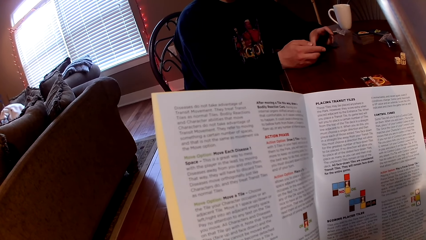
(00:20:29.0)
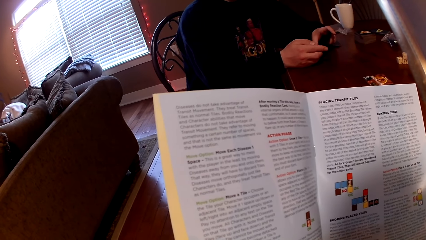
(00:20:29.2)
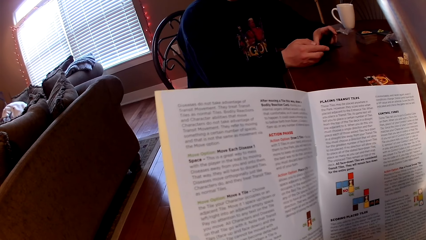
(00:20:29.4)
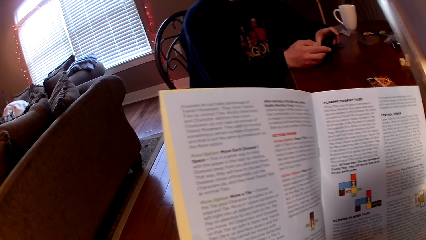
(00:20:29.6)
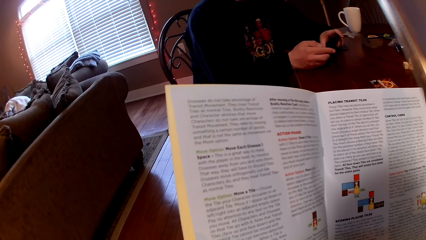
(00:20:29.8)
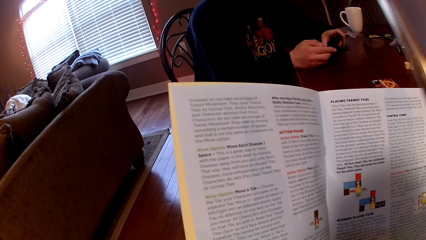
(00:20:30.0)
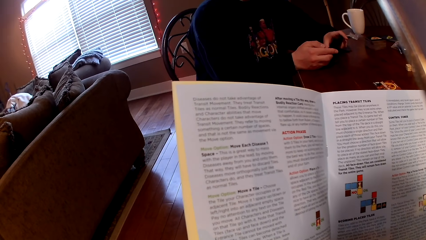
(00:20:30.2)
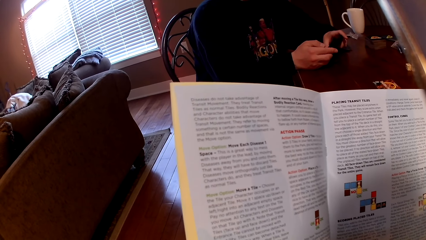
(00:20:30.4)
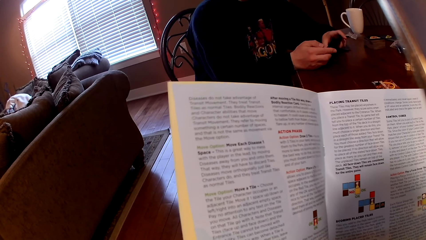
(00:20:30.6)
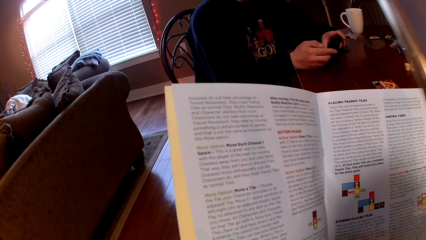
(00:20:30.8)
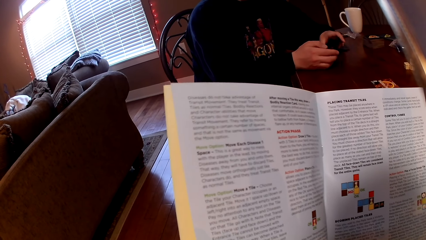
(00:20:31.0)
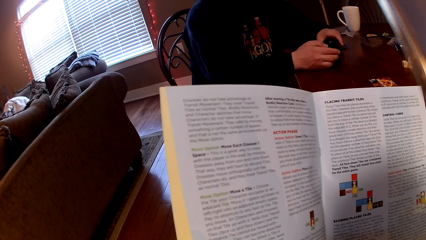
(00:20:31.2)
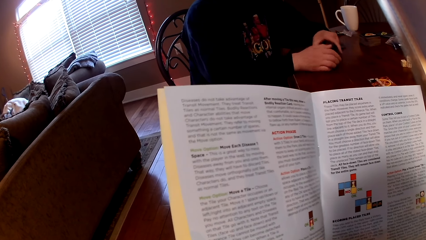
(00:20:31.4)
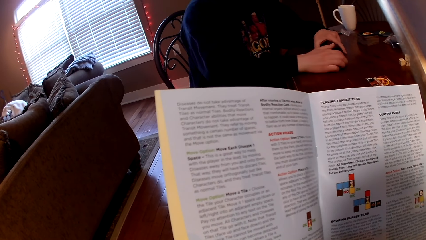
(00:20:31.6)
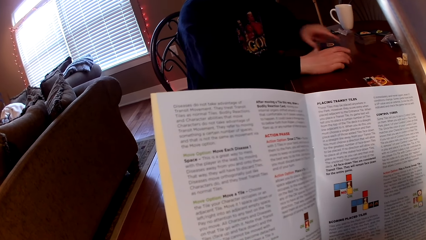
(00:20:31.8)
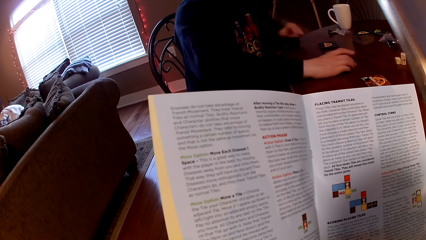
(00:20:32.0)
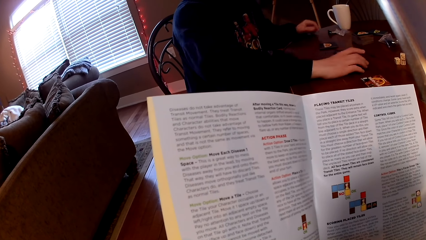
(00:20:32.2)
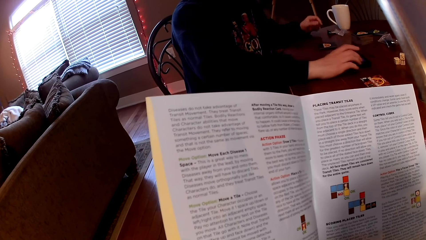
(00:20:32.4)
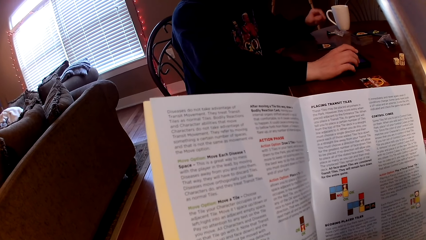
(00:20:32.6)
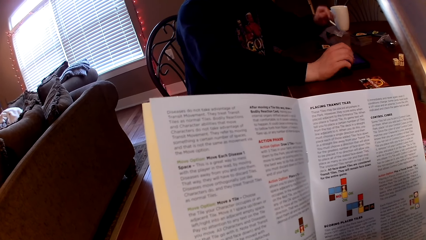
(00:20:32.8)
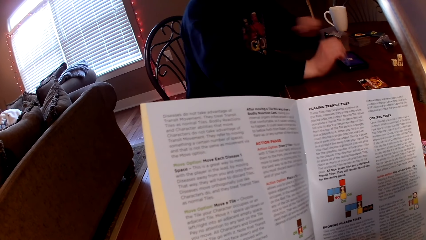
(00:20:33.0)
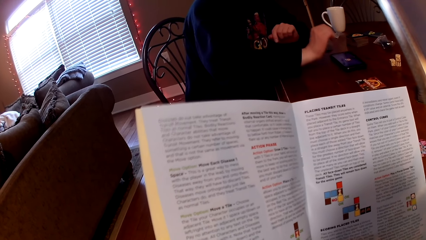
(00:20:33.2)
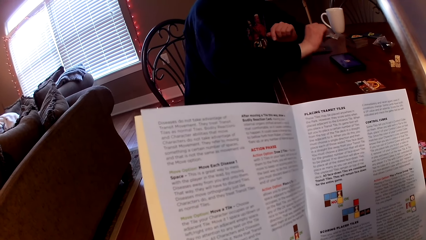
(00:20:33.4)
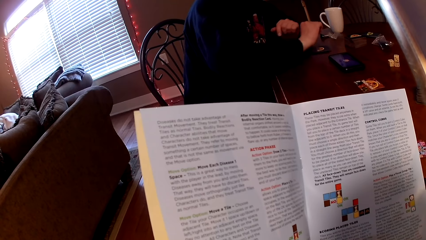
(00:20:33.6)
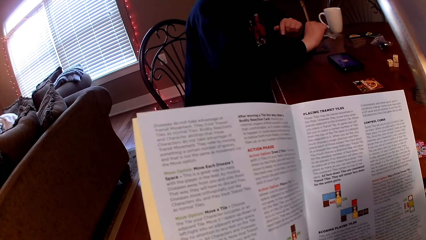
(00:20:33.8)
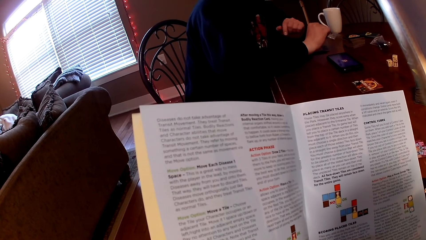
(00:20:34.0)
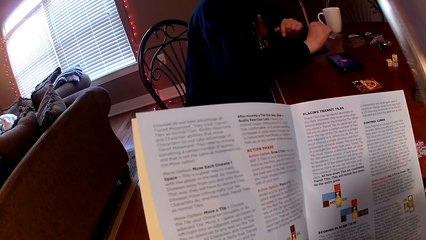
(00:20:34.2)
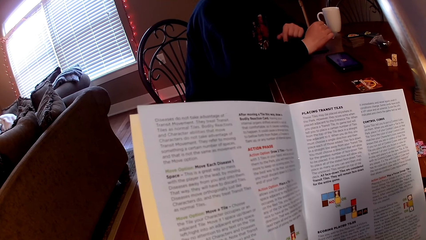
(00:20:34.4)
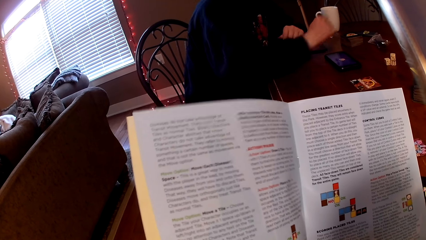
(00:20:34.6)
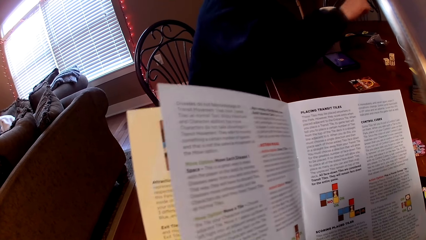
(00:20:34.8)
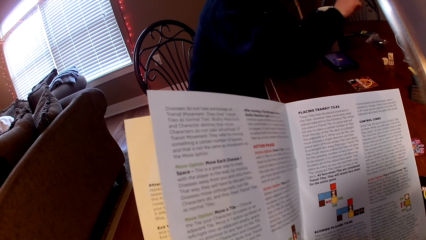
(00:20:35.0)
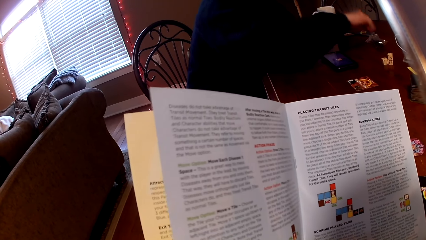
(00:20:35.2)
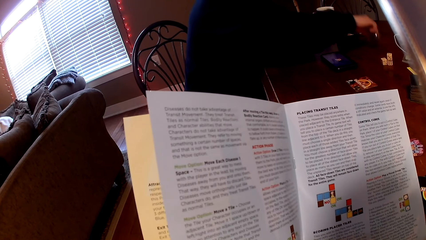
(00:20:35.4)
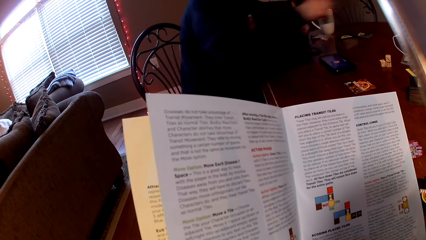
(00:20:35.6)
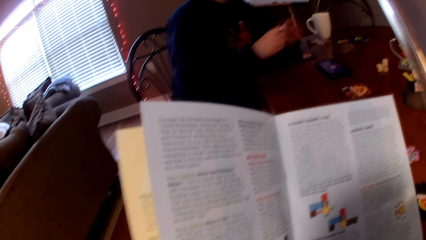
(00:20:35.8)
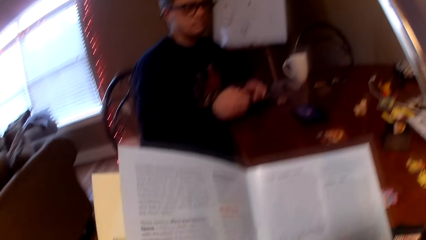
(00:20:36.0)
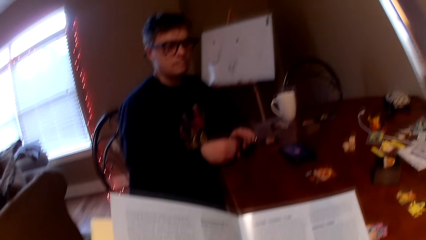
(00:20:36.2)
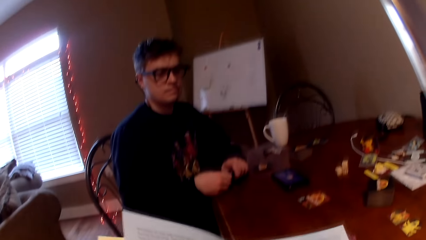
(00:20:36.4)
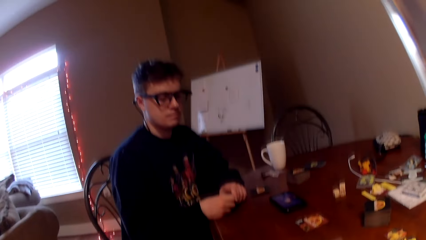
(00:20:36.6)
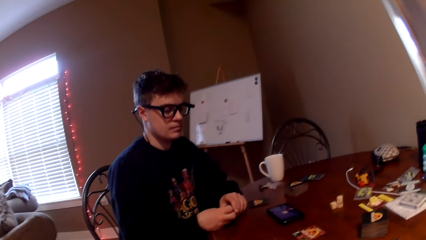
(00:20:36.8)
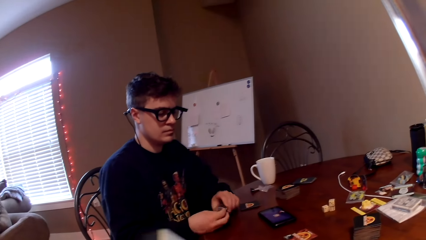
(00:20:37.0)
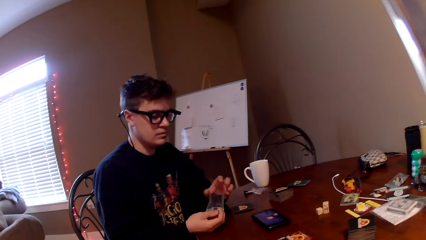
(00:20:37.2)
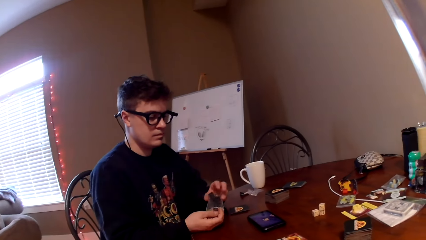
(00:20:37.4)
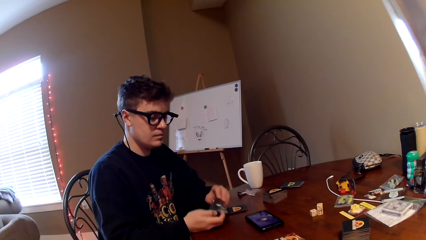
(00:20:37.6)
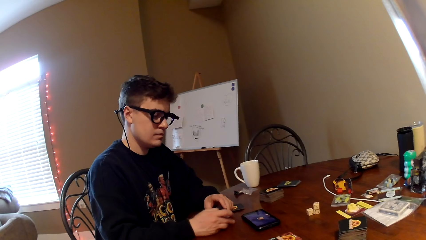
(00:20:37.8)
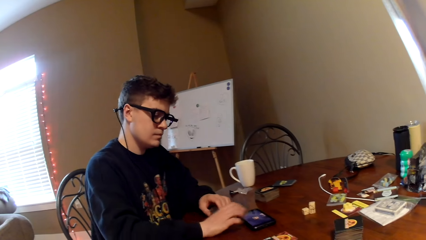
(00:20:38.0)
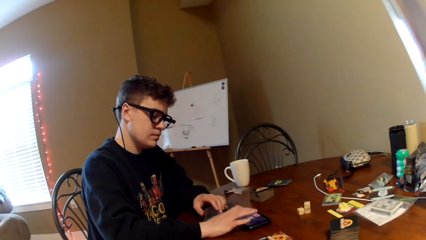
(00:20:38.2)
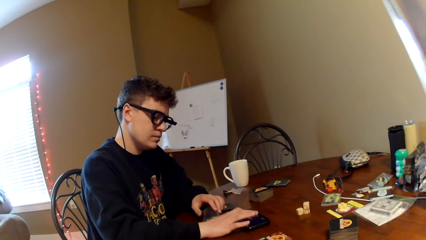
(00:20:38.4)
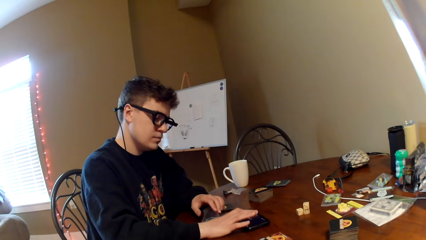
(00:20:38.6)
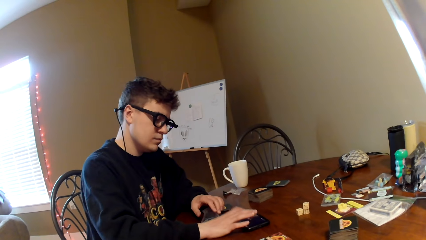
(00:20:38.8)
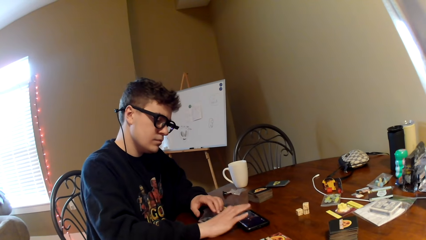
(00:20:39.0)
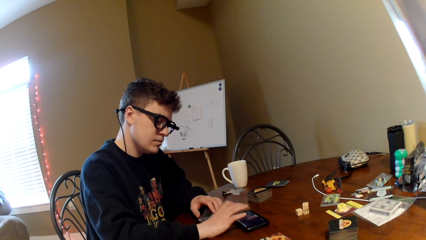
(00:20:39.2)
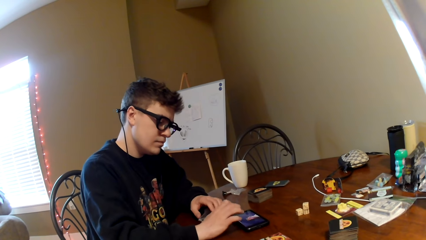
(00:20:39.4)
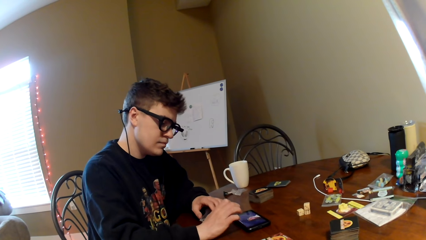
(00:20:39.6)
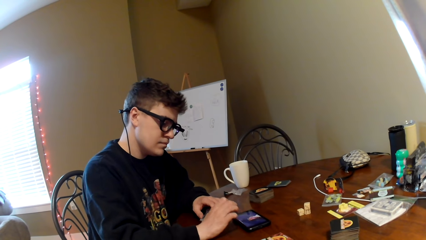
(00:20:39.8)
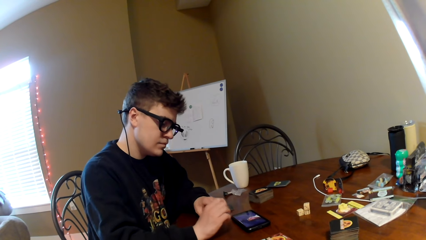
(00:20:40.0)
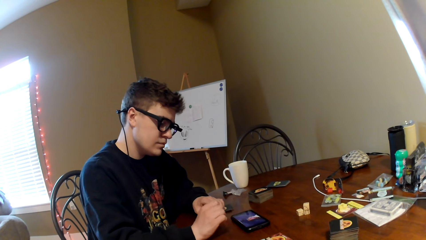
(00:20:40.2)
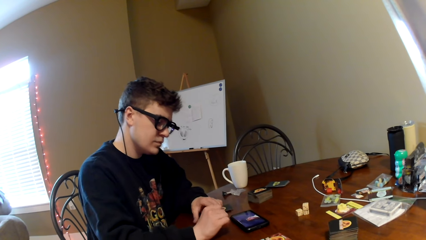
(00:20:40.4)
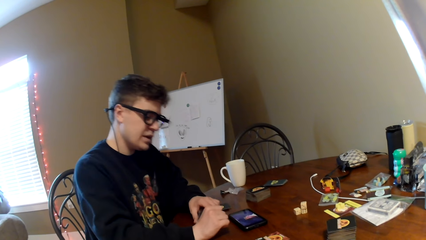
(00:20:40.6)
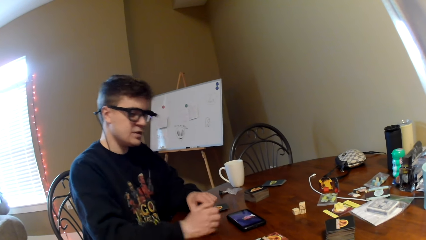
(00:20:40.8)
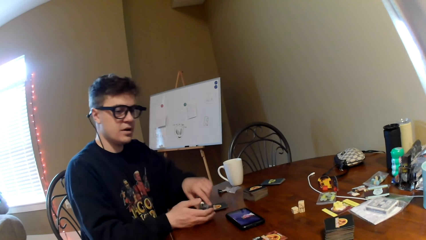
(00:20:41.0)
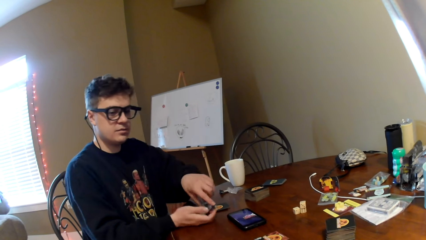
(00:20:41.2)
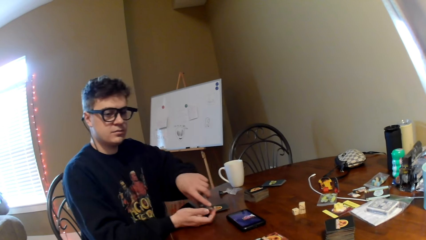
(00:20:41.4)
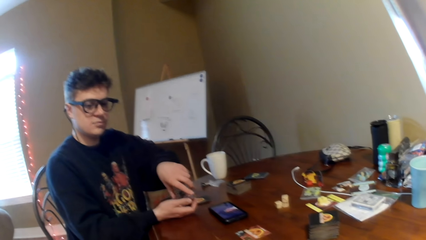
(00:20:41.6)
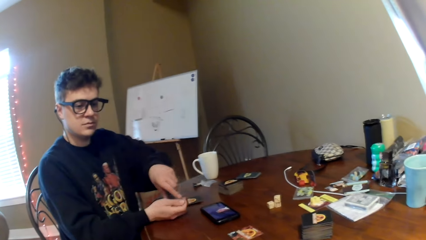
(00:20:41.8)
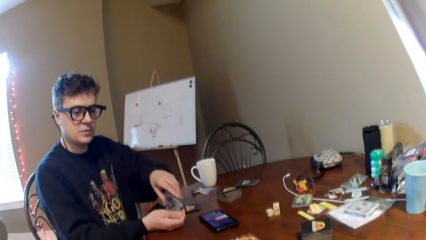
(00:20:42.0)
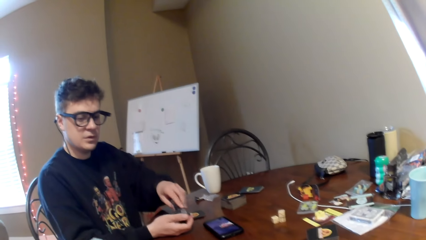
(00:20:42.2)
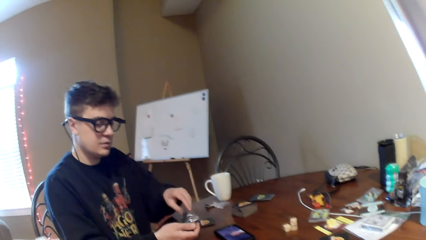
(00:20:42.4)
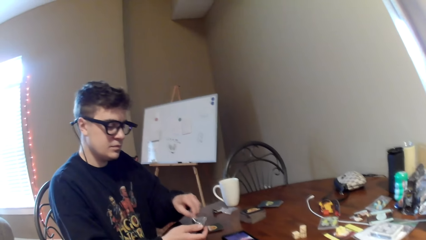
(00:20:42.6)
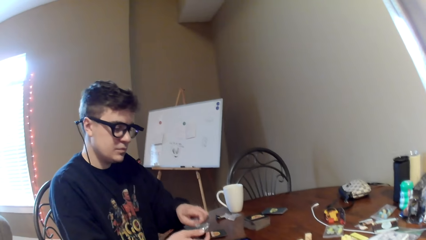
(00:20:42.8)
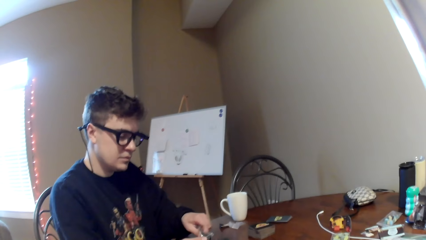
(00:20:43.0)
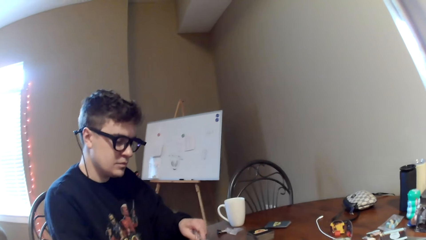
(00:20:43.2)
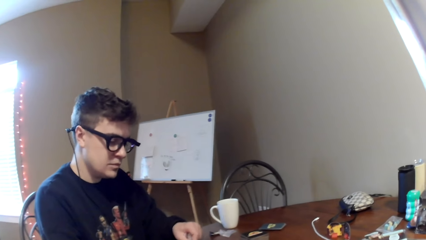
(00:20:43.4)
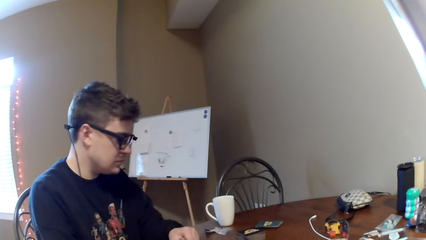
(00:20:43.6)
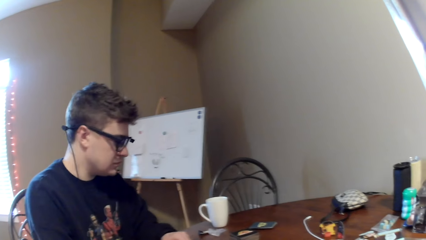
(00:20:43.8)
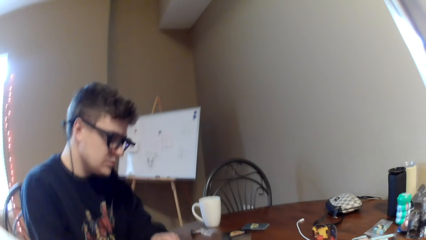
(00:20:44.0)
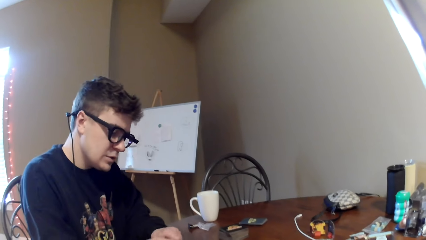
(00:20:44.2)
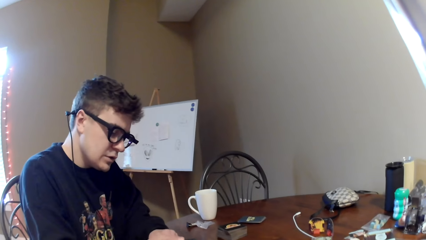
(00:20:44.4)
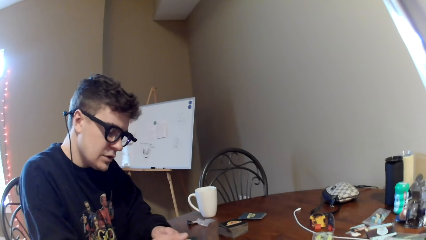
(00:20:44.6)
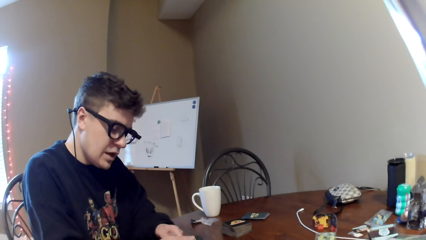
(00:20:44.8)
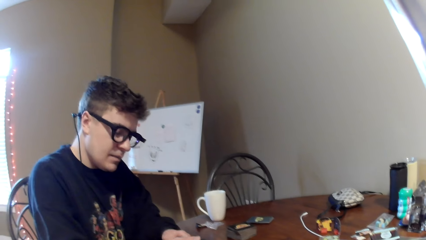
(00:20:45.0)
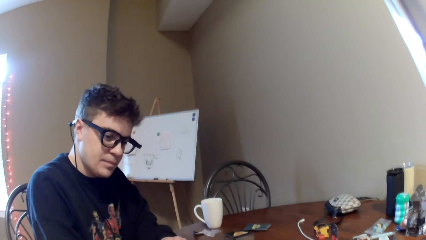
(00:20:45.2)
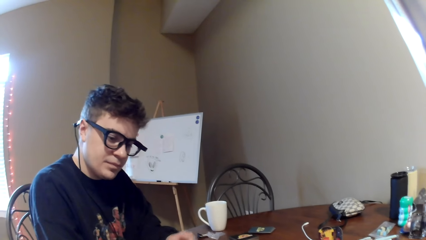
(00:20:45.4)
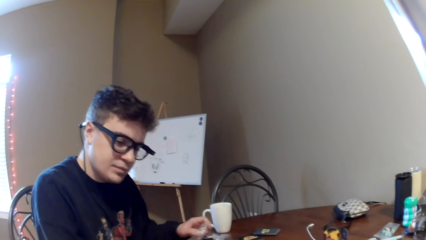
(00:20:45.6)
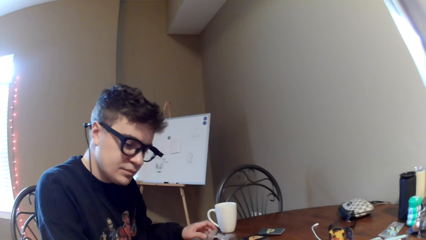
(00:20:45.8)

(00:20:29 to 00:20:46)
A man puts down the phone and pushes the phone on the table. The man moves both hands. The camera wearer reads a magazine. The man watches a video on the phone, lifts his hand and picks up a plastic packet. The camera wearer looks around. The man dials the phone, looks at the phone and converses with the camera wearer. The man pours the poker chips on the right hand. The camera wearer looks at the man.
